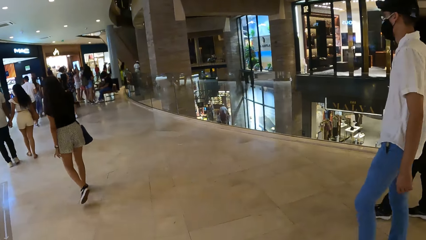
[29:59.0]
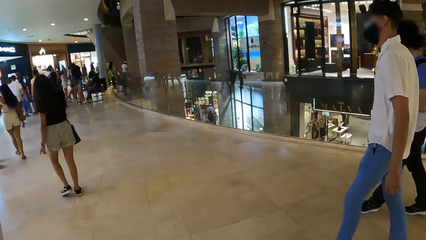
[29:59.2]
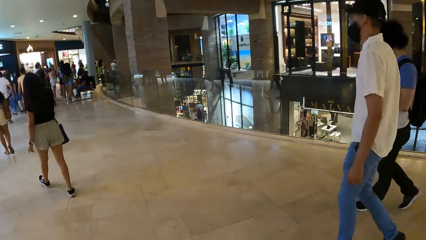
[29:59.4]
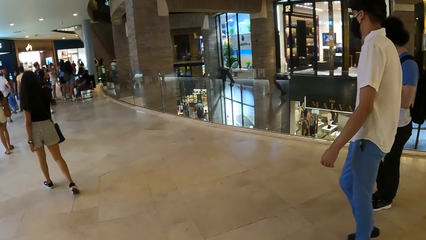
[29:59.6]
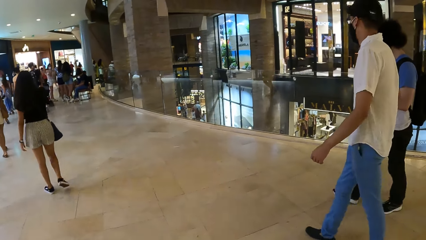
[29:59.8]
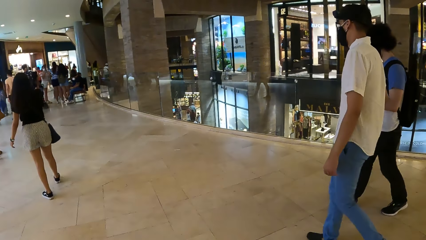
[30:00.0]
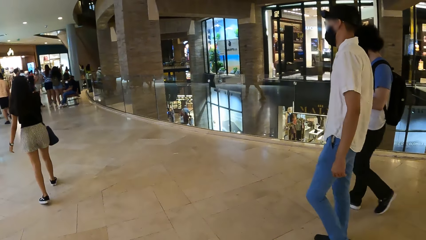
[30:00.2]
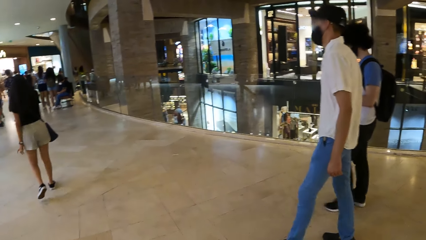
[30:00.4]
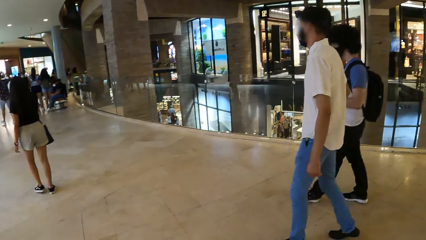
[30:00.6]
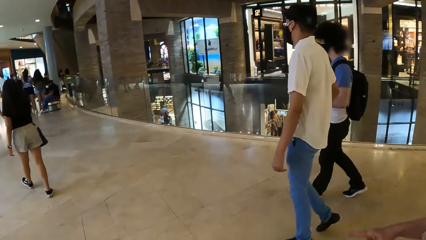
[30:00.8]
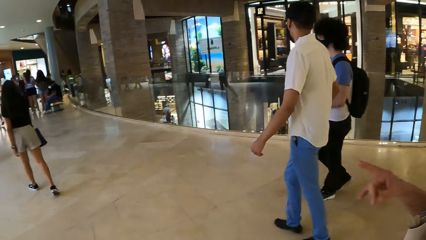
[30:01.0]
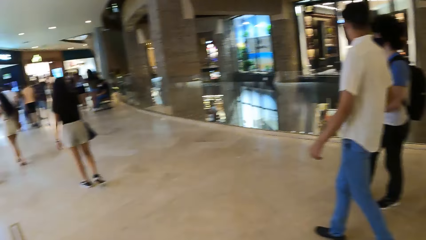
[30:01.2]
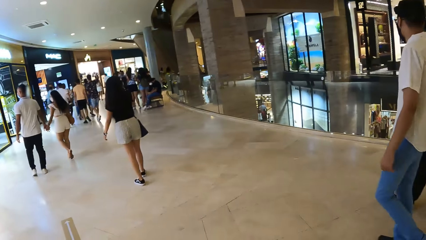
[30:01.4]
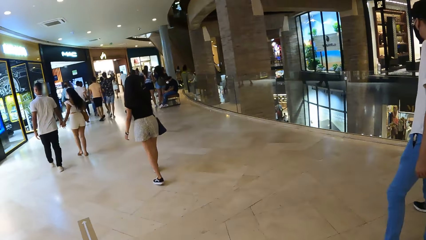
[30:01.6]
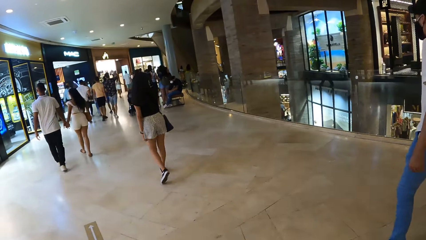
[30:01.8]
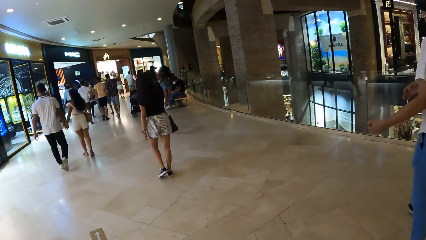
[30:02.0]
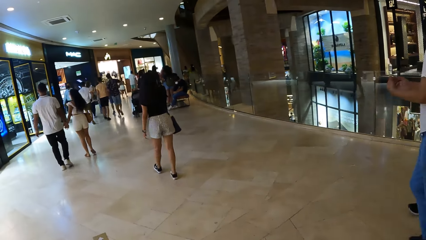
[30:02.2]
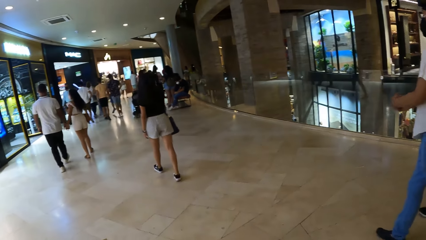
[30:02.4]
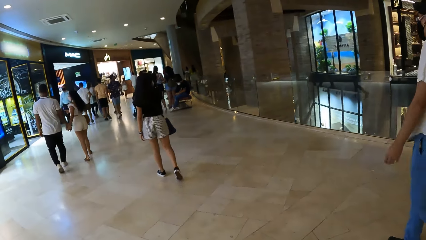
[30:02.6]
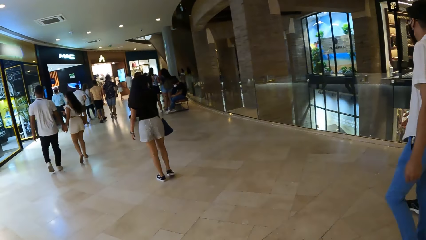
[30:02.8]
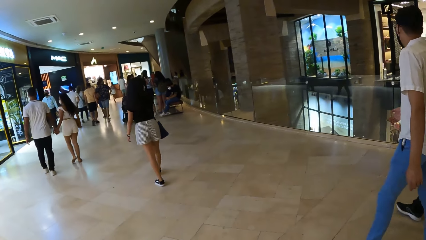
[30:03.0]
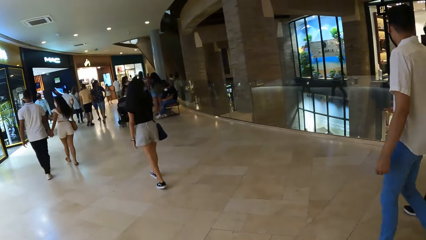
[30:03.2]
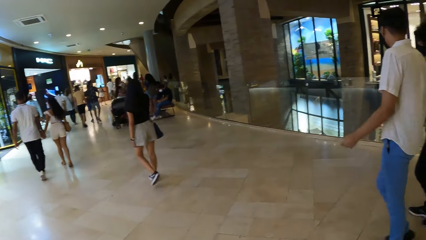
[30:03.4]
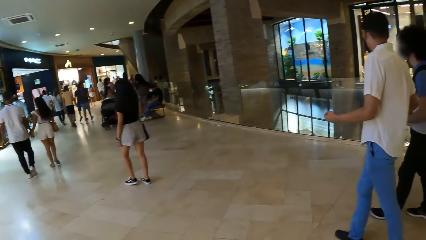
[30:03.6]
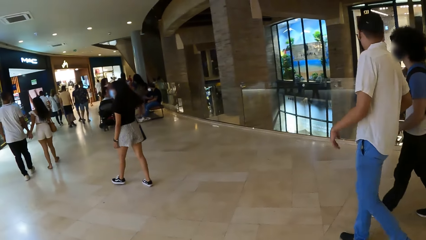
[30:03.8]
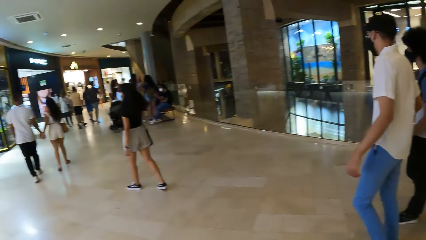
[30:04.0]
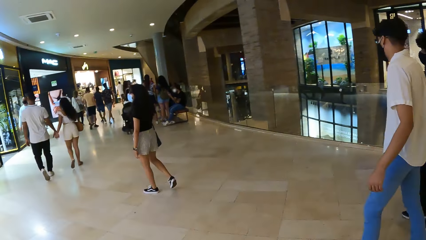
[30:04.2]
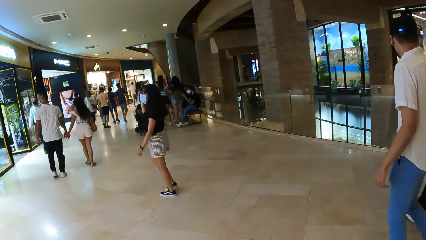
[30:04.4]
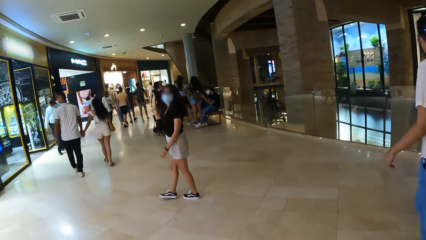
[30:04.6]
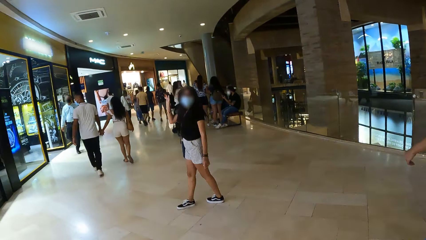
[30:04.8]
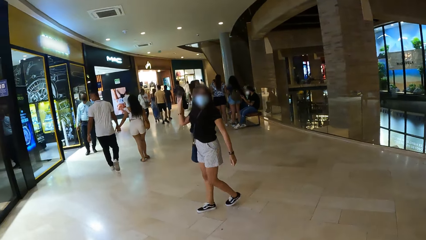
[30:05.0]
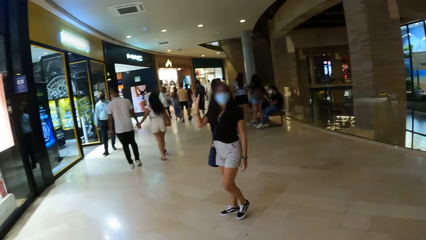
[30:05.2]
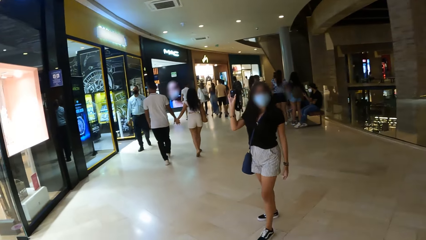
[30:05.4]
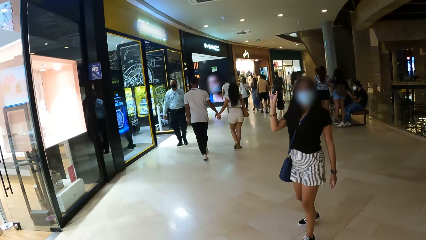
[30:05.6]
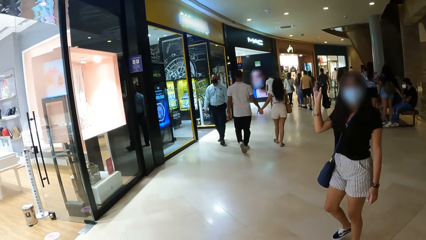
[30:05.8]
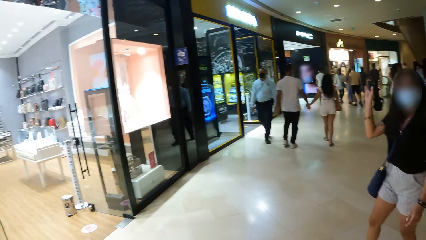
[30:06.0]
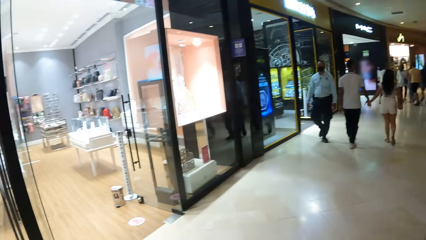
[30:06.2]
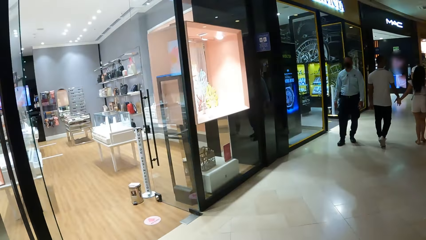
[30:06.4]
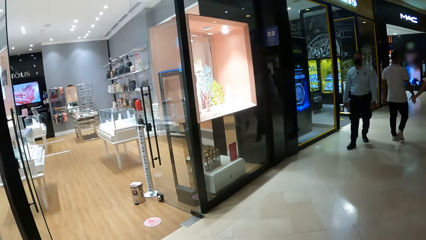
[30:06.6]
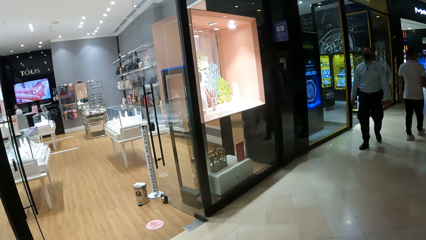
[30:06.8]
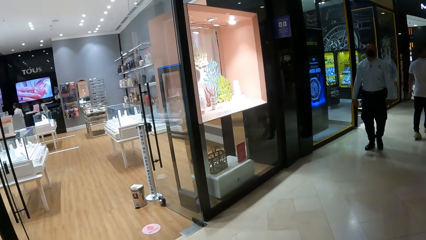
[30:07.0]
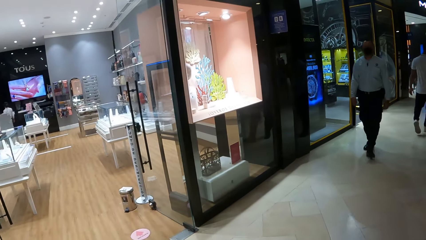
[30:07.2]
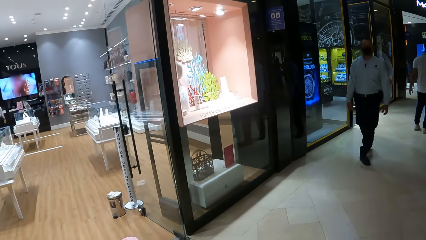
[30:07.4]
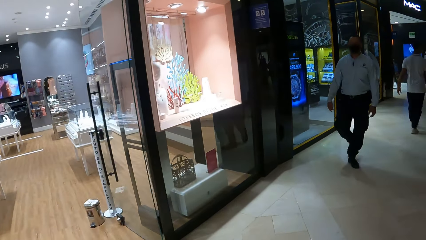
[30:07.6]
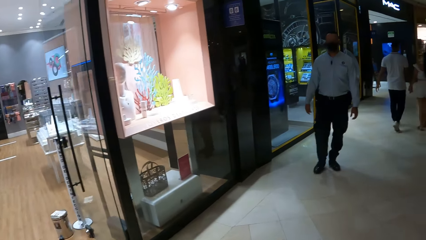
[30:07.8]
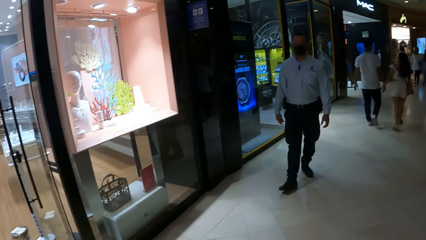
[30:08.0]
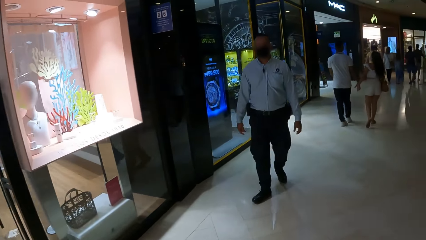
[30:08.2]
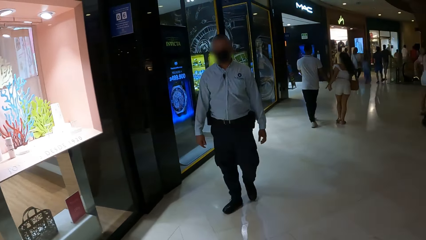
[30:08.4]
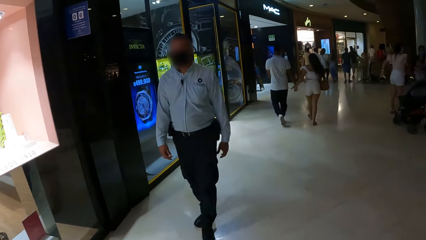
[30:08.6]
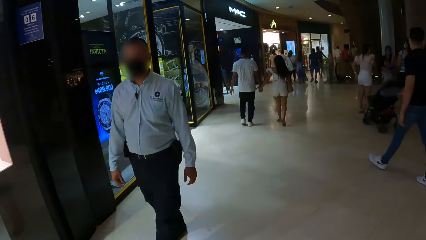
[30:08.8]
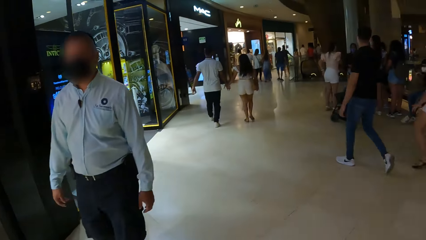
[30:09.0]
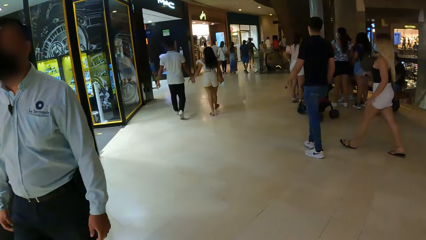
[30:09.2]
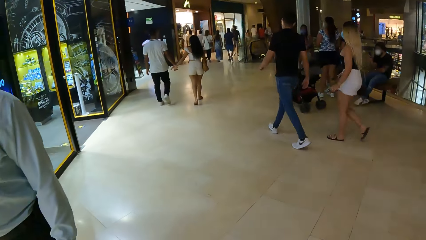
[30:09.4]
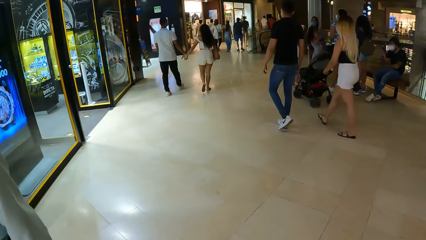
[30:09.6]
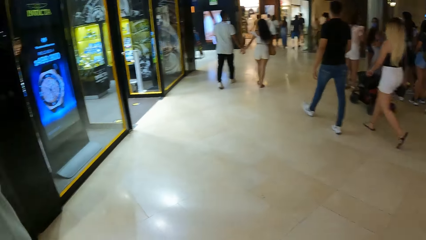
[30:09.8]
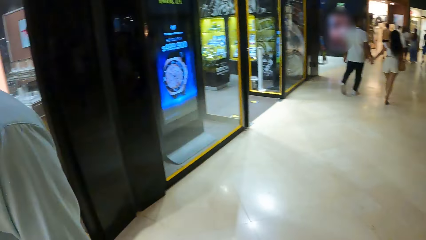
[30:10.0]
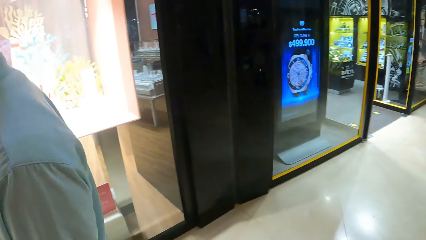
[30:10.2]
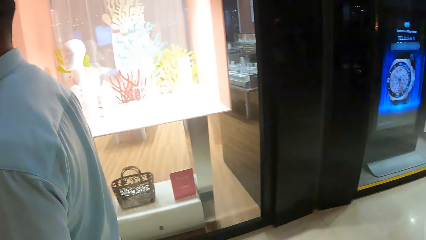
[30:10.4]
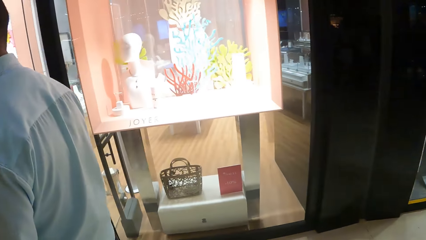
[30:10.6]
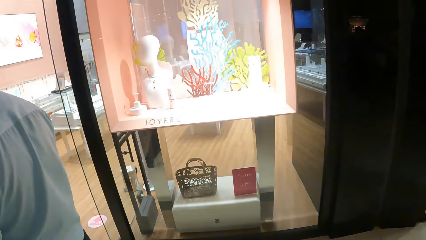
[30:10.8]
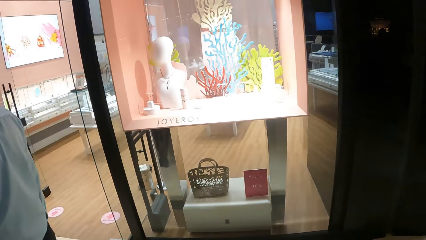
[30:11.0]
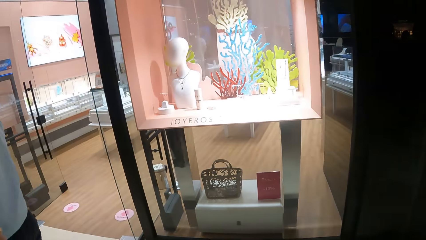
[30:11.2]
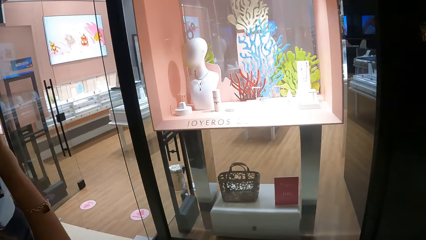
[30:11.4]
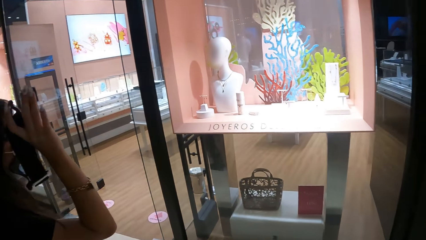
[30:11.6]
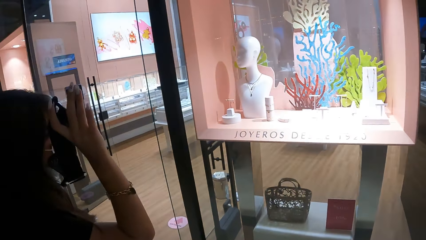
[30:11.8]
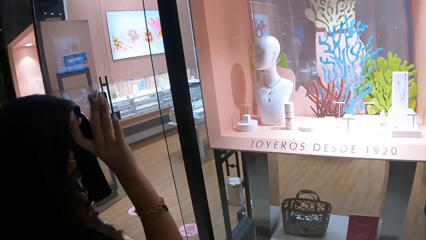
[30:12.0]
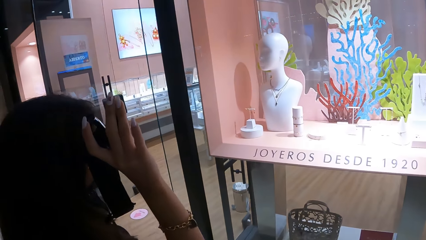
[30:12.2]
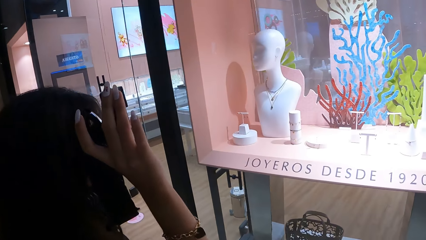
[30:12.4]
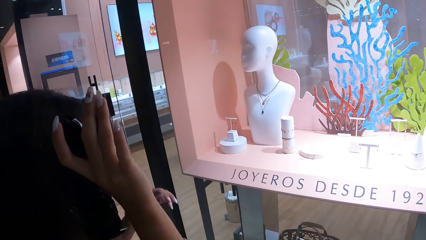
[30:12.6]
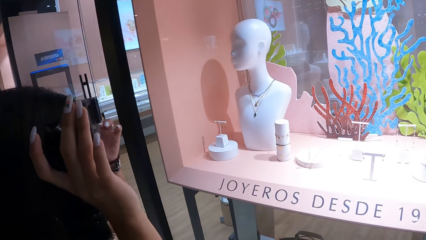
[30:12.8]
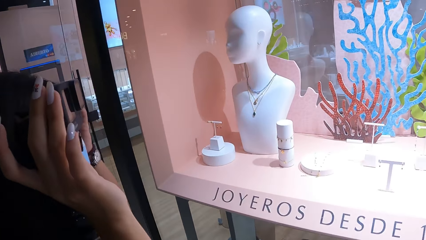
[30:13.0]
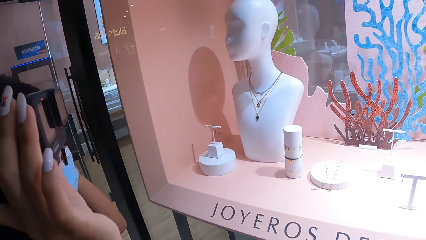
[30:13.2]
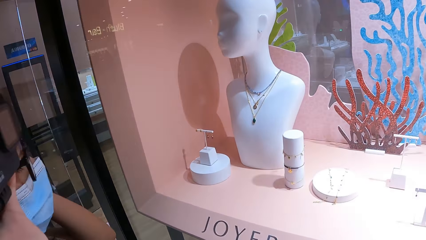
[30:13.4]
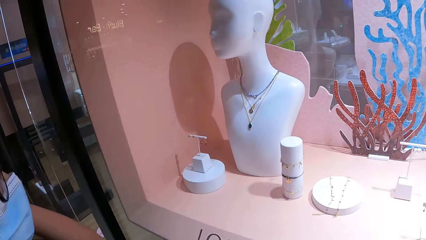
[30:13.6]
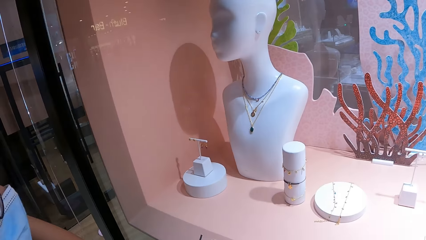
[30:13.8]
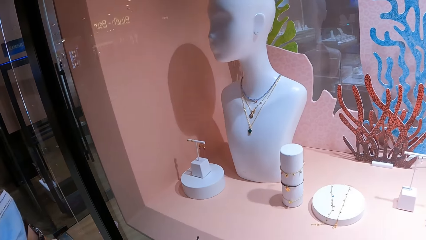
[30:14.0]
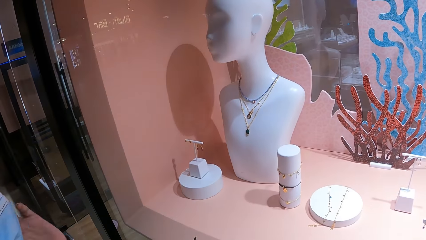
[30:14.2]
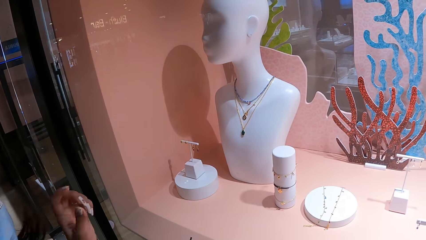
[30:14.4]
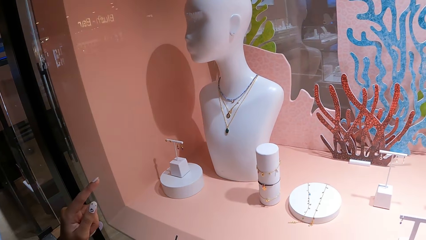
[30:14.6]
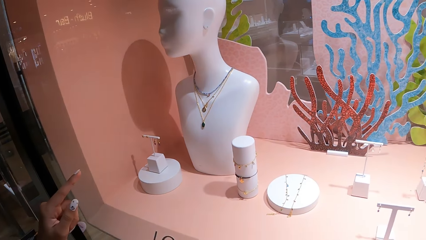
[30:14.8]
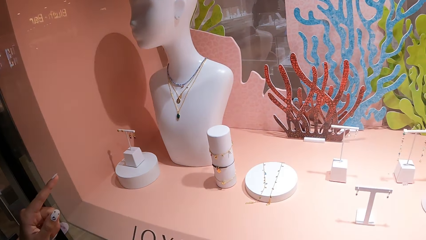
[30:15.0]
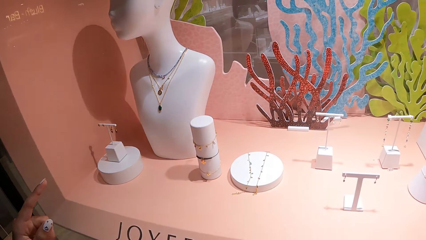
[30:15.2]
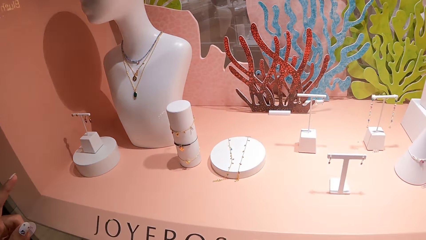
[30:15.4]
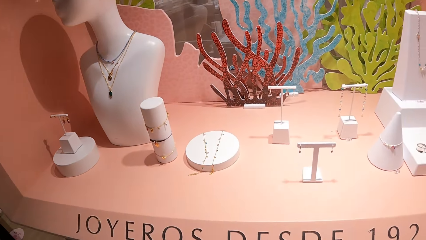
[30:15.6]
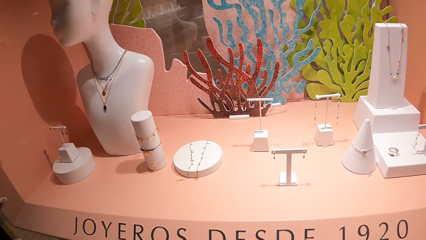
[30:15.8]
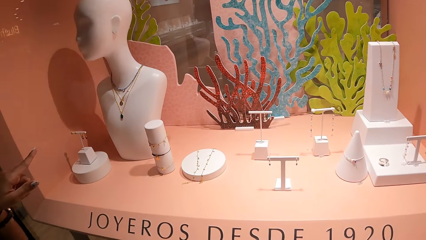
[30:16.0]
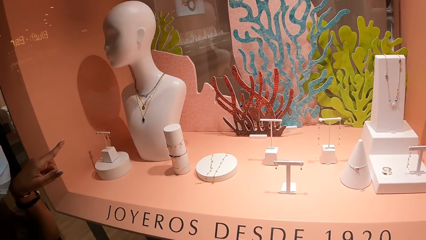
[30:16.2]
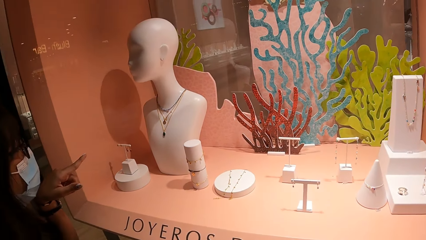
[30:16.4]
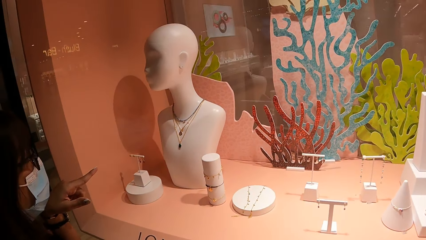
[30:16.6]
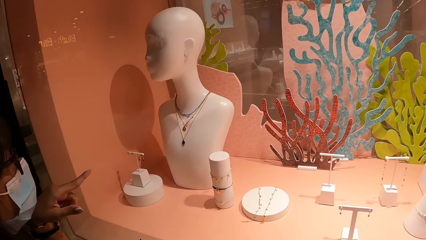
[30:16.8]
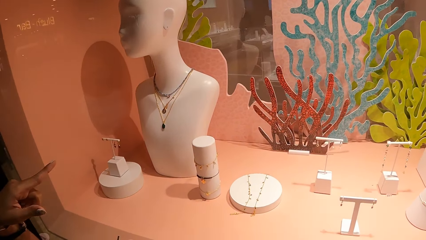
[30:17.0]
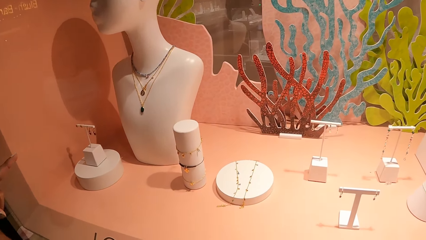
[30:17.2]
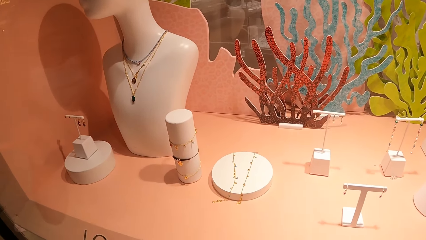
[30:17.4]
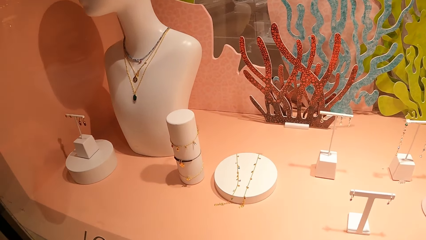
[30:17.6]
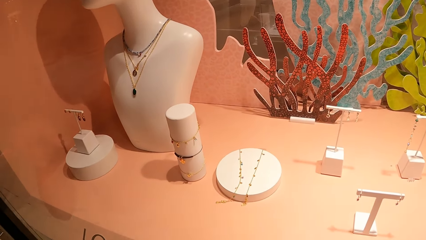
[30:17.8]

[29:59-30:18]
A man walks along another man. A woman turns around. The woman holds the camera with her right hand. The camera wearer stops. The woman points out a necklace. The camera wearer looks at a piece.
